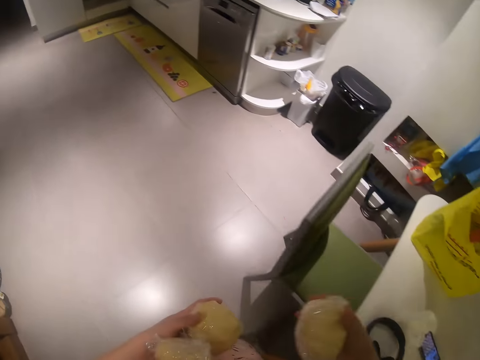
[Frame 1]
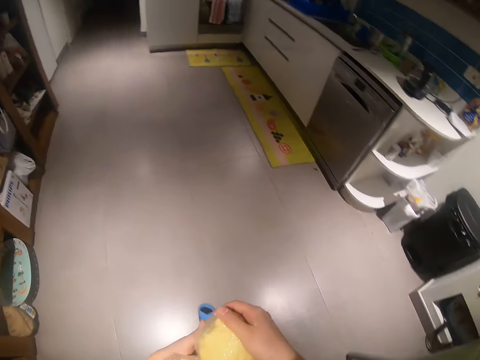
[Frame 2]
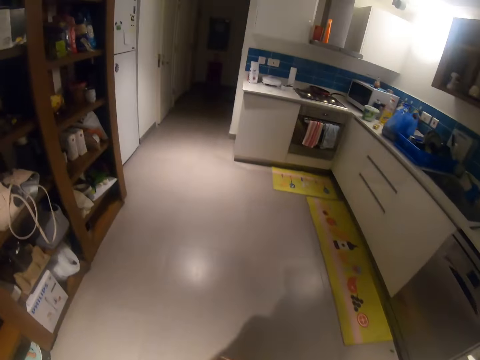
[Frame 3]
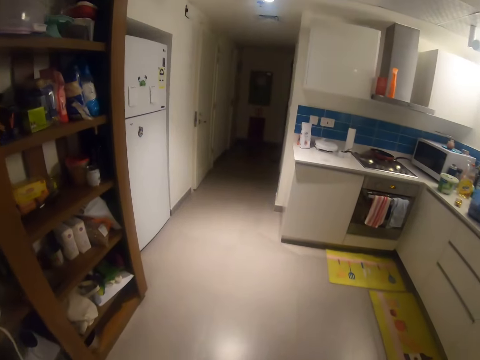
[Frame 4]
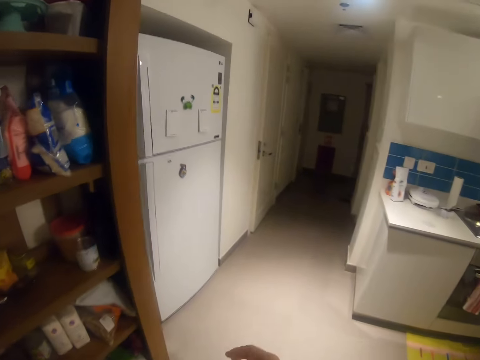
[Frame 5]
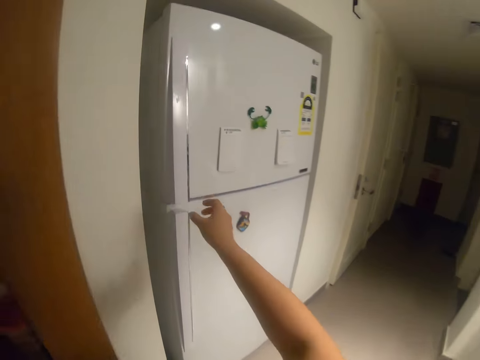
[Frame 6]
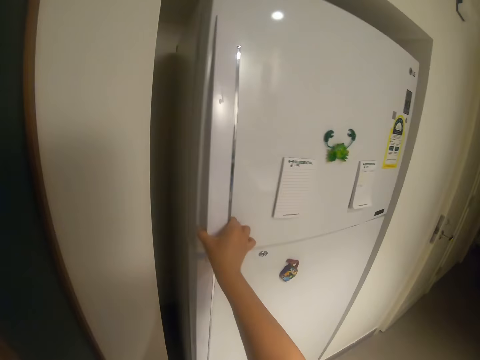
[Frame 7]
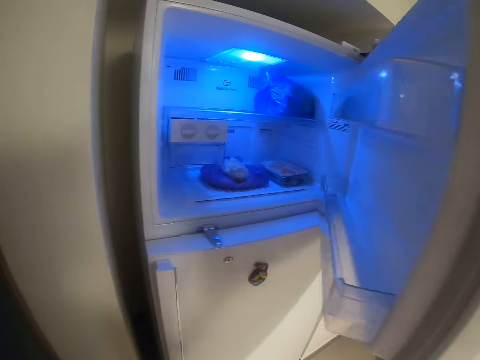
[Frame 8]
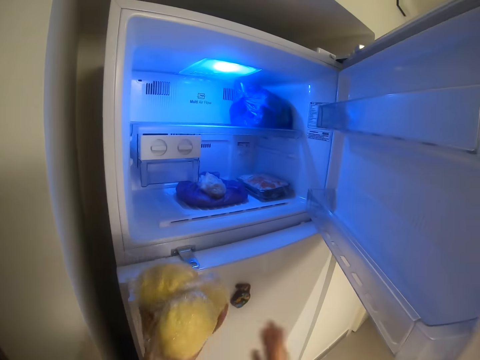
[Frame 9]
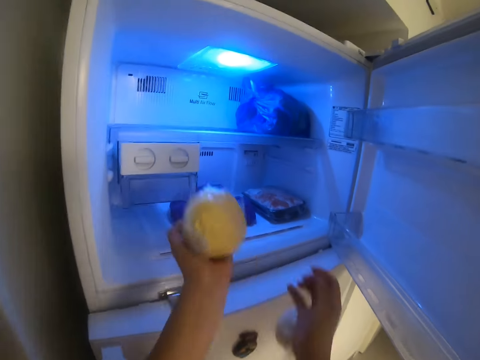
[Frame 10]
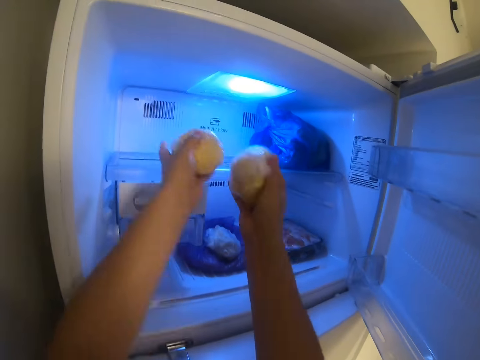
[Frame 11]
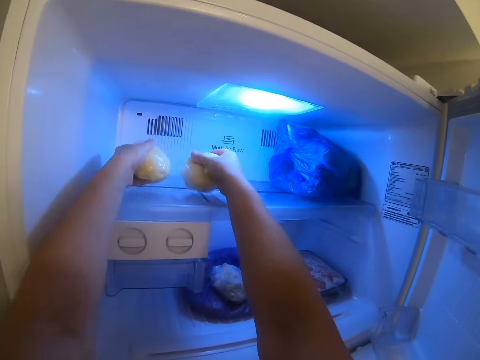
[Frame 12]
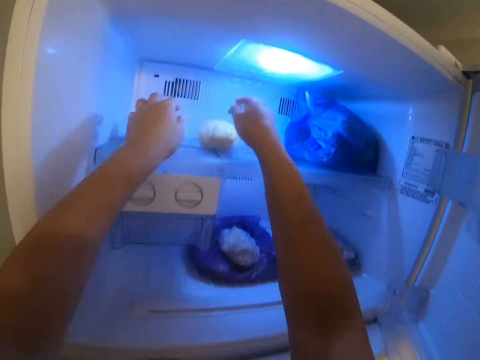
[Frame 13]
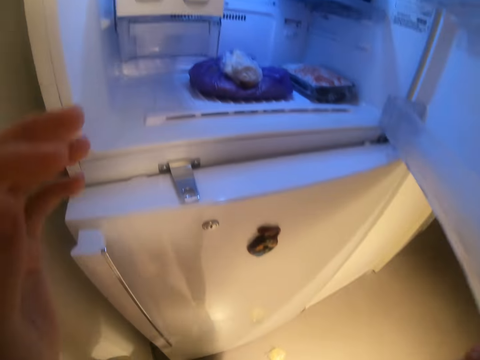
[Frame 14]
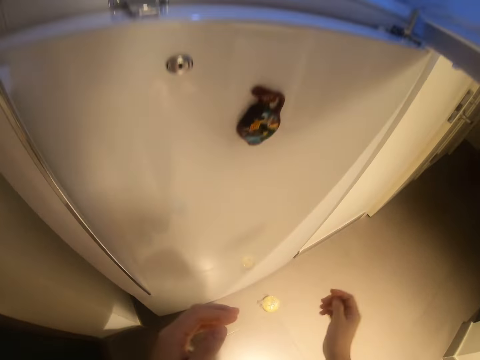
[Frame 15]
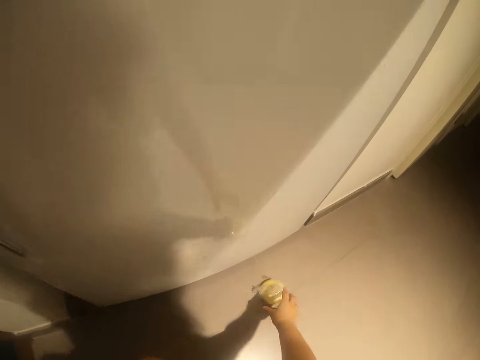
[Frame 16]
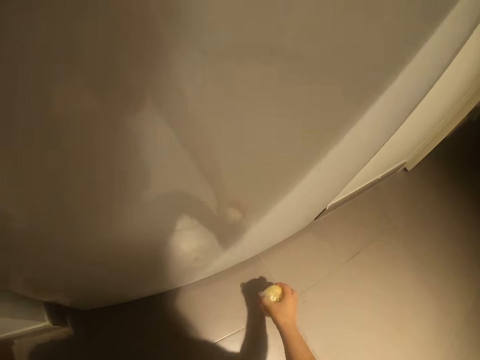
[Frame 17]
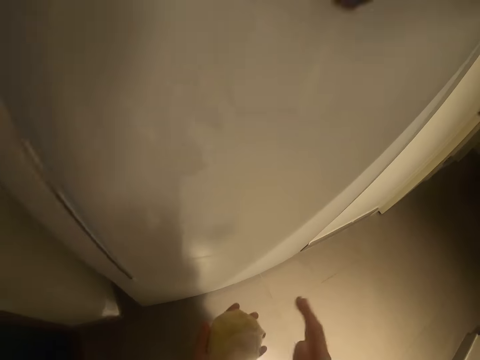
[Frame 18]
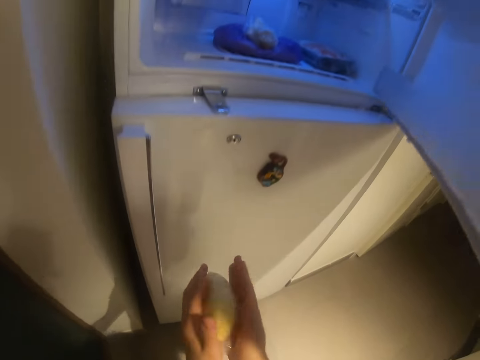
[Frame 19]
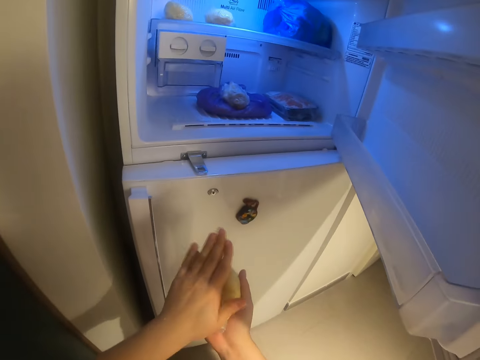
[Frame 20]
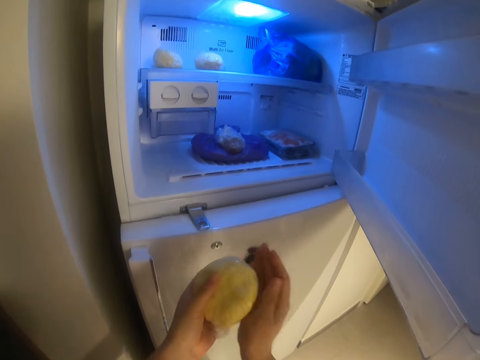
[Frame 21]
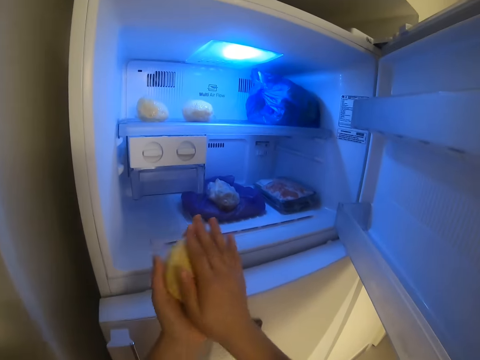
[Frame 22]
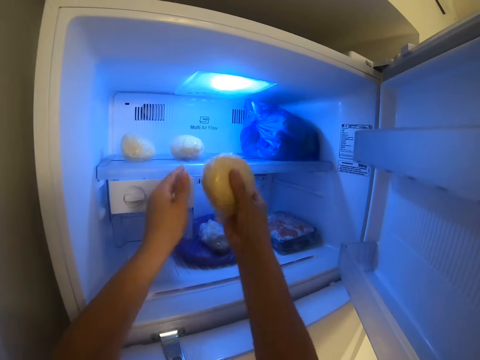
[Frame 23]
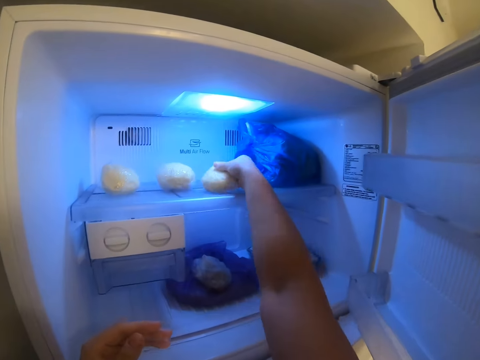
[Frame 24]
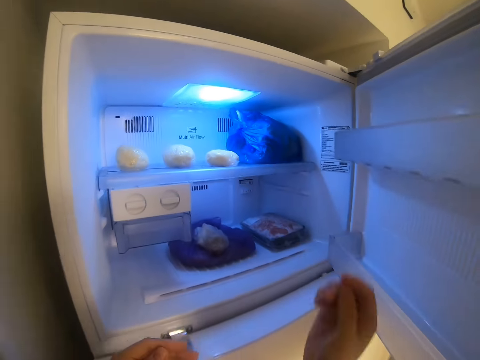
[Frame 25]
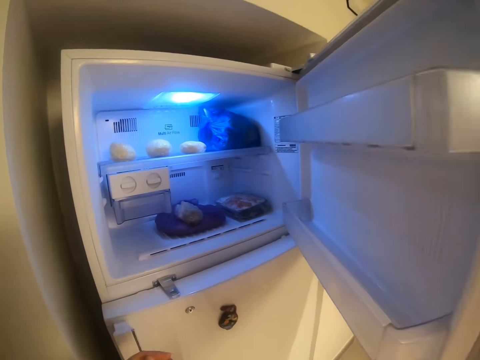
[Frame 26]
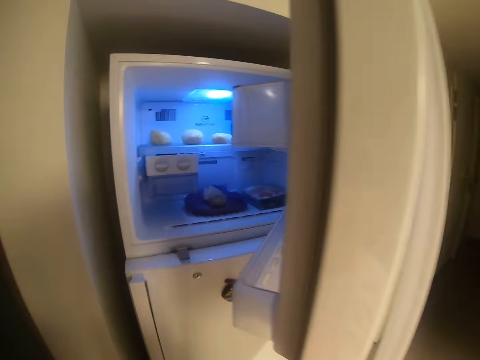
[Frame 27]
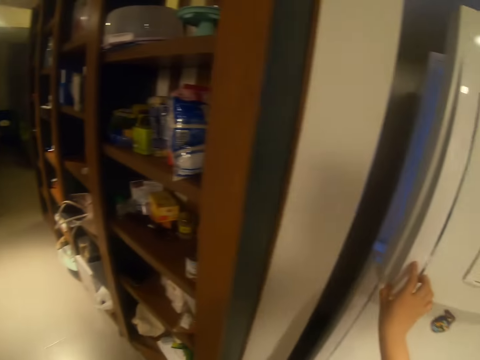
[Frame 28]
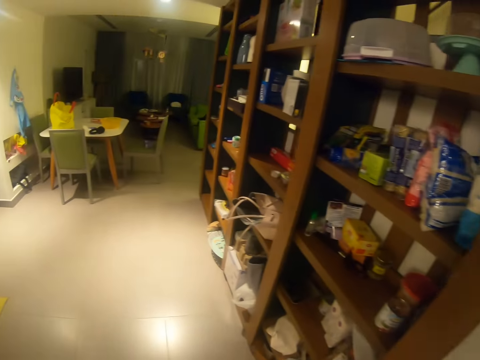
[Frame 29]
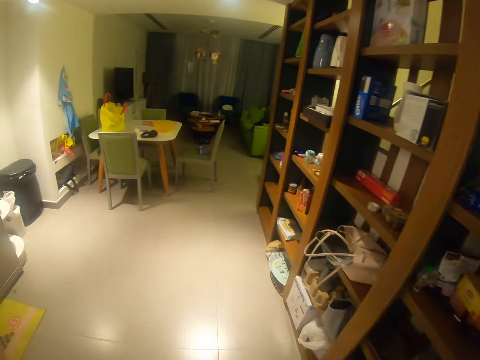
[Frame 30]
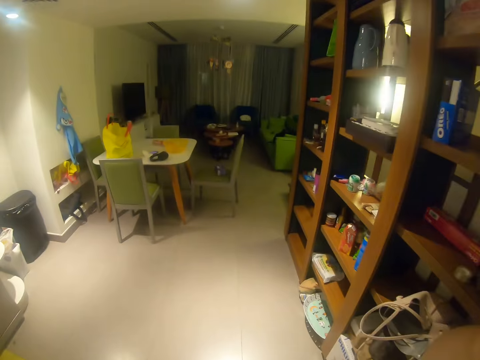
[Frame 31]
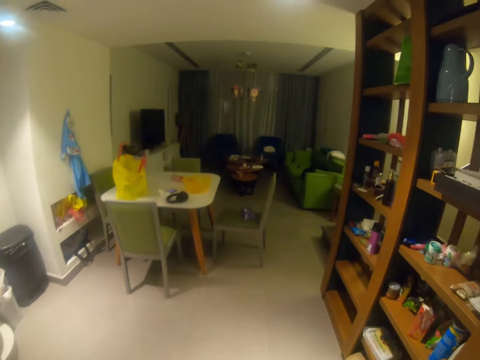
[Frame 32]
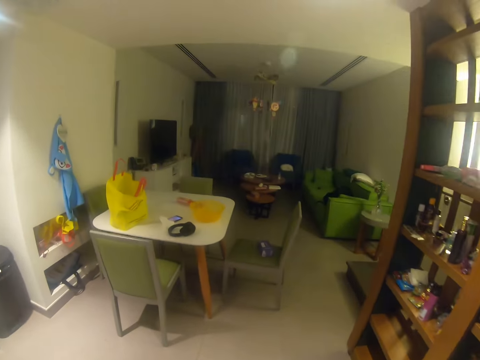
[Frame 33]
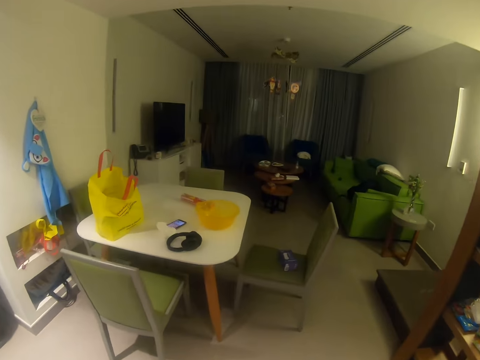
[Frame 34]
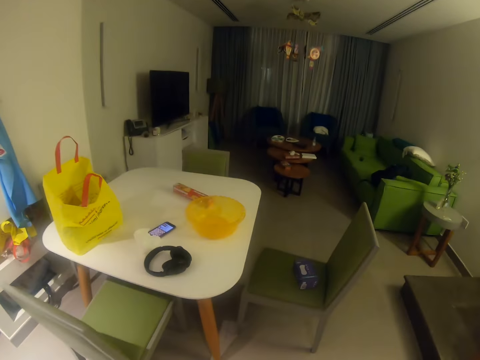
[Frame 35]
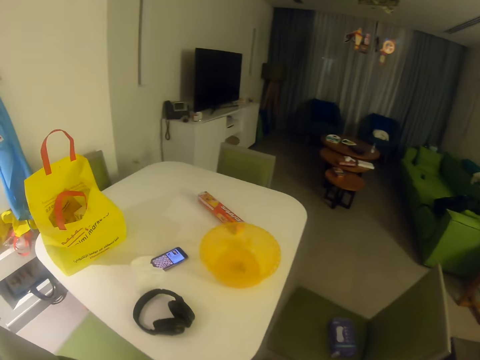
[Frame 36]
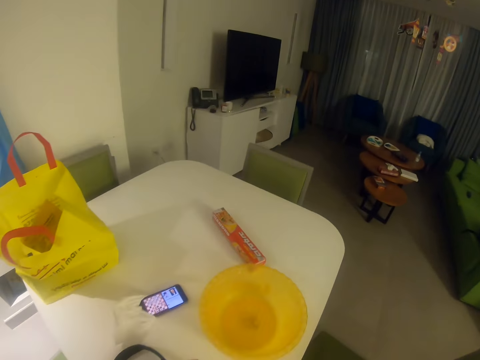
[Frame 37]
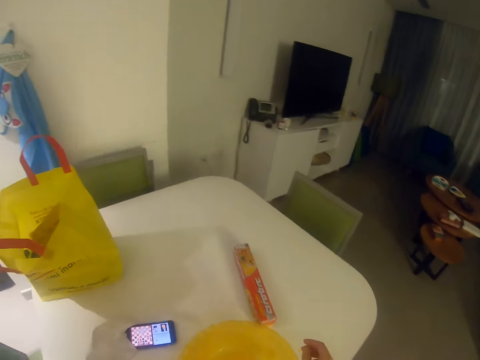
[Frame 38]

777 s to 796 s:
The camera wearer picks up a wrapped dough from the table with her right hand. She walks around in the house. She places the wrapped dough in her right hand on the wrapped dough in her left hand. She opens a refrigerator with her right hand. She places the wrapped doughs in her hands on the refrigerator shelf. She picks up a wrapped dough from the floor with her right hand. She pats the wrapped dough with her hands. She molds the dough. She places the wrapped dough in her right hand on the refrigerator shelf. She closes the refrigerator with her right hand. She walks around in the house.

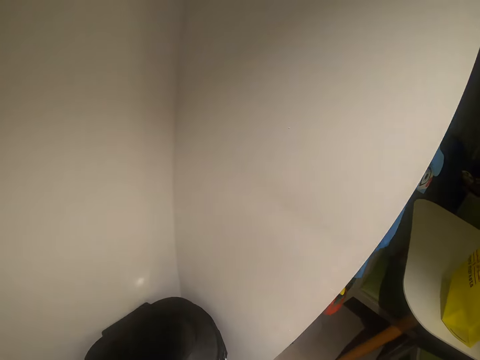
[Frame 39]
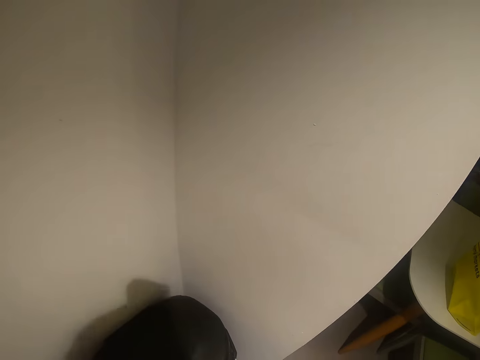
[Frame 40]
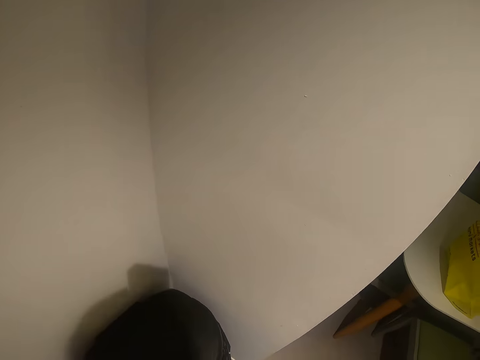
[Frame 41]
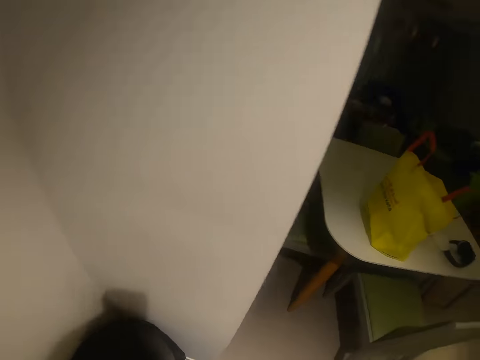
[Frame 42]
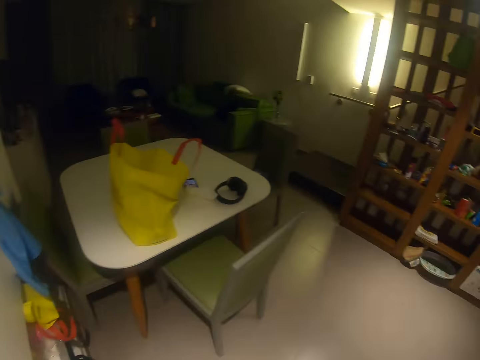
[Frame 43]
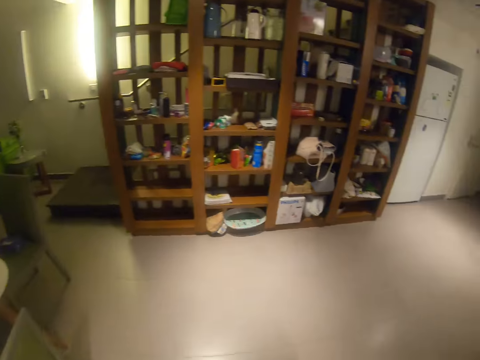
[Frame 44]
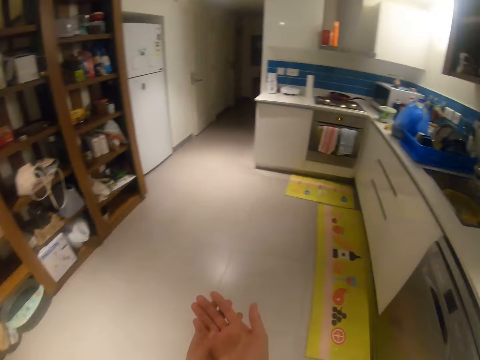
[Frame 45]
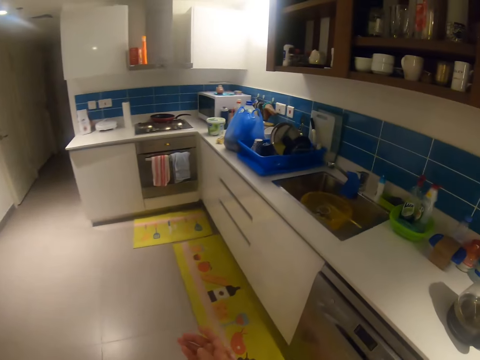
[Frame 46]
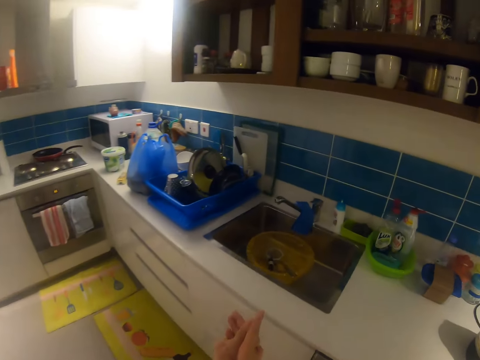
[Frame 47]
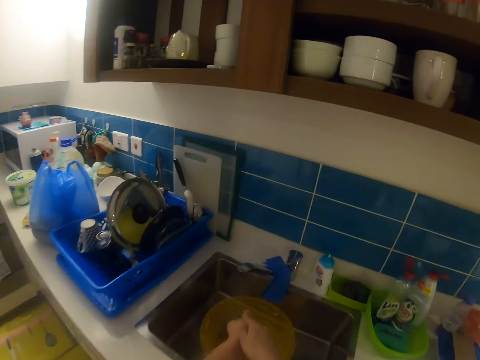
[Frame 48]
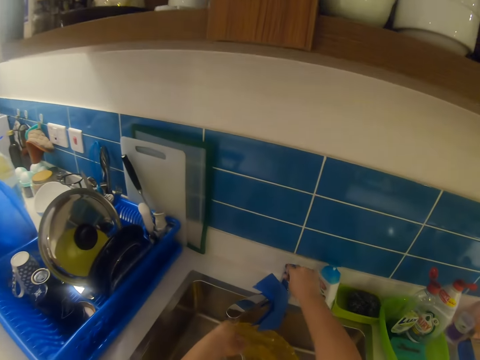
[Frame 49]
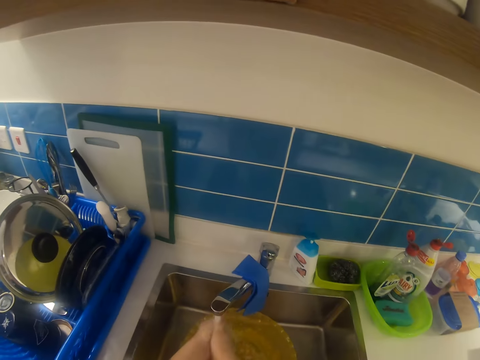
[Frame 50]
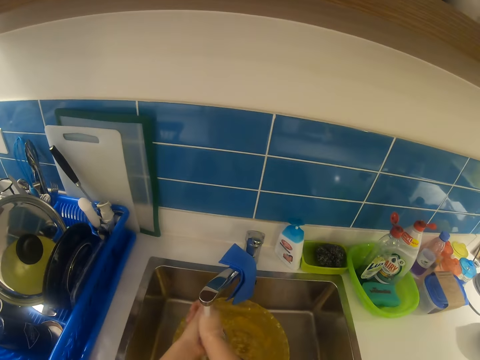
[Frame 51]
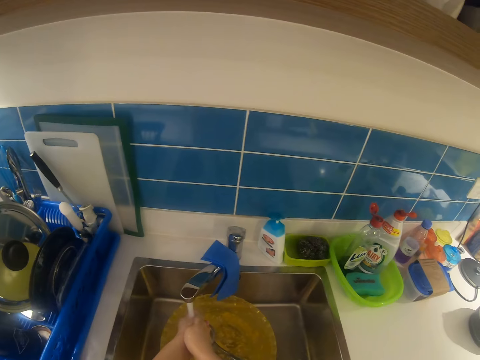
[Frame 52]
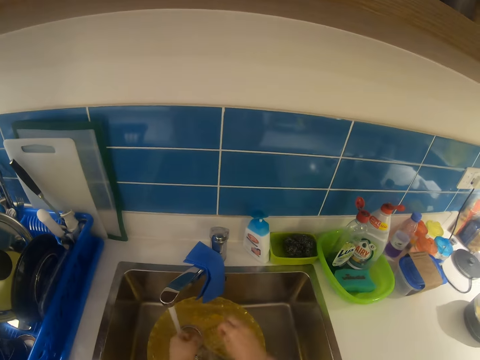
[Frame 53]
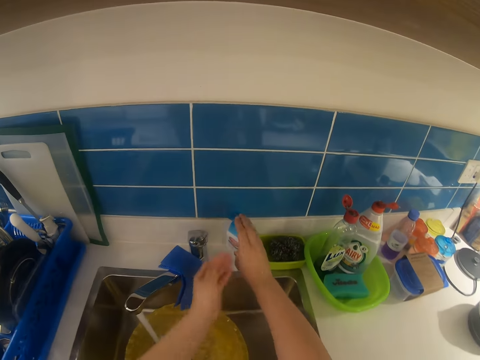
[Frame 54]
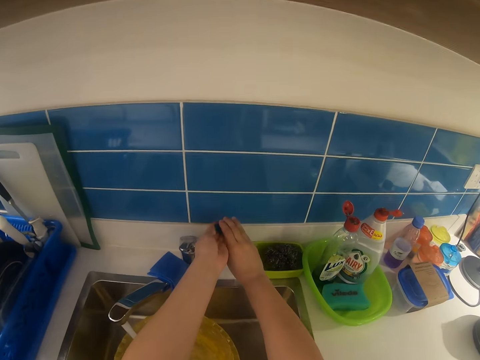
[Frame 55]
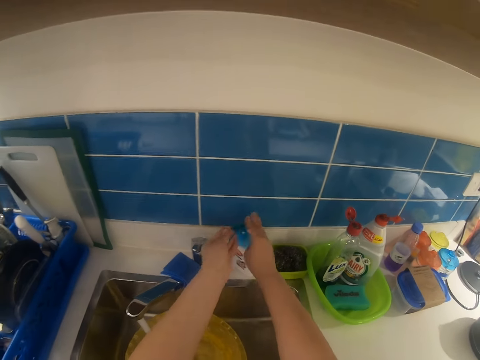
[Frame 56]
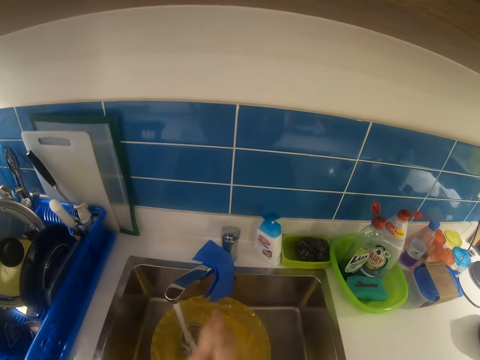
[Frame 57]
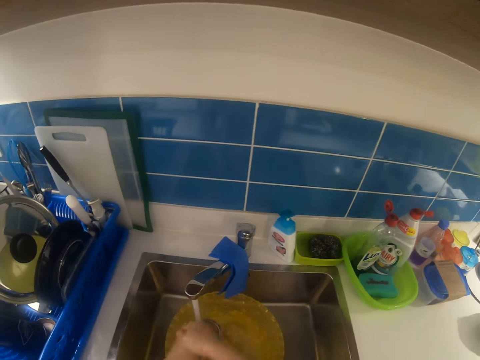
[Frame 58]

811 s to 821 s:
The camera wearer drops the container in her right hand into a waste bin. She opens a tap knob with her right hand. She rinses her hands with water from the tap in the sink. She applies soap from the liquid wash container on her hands.
